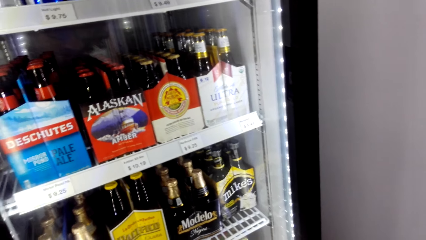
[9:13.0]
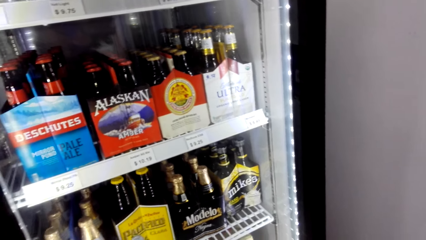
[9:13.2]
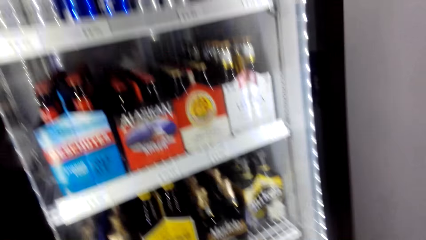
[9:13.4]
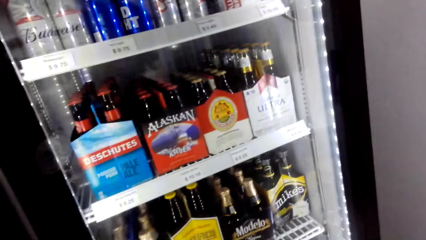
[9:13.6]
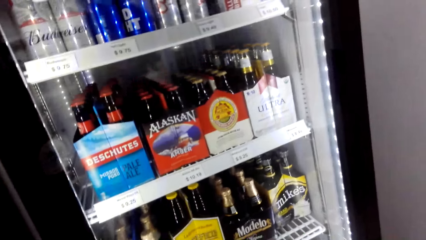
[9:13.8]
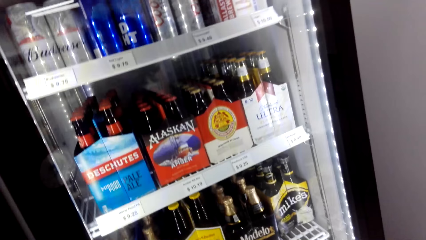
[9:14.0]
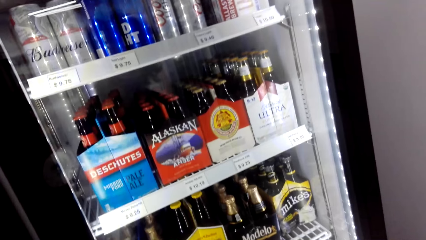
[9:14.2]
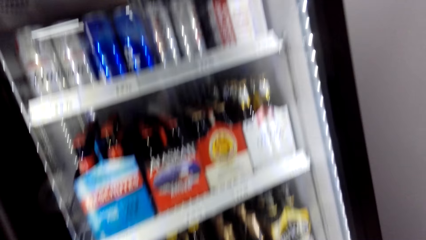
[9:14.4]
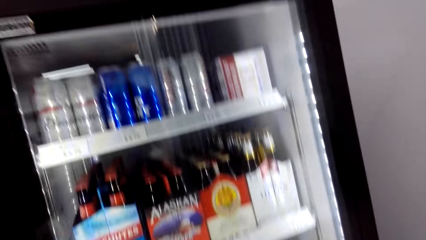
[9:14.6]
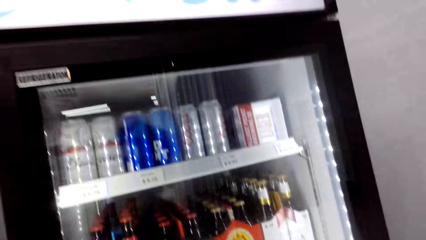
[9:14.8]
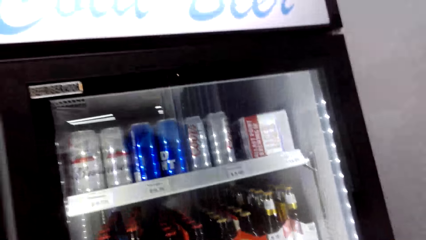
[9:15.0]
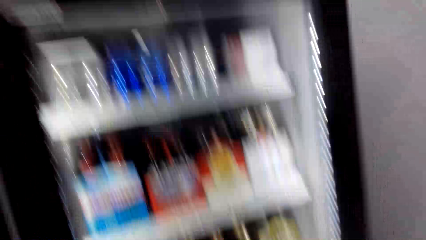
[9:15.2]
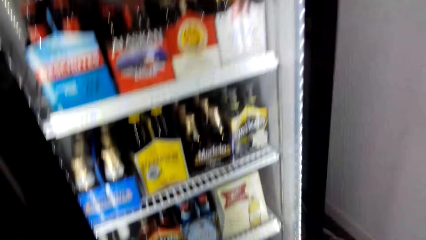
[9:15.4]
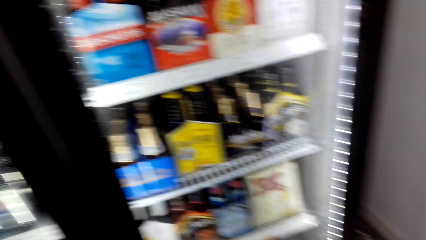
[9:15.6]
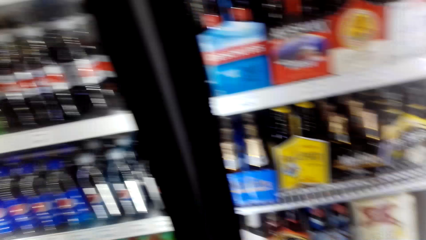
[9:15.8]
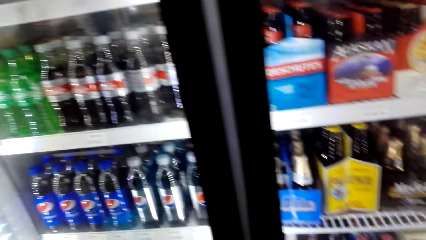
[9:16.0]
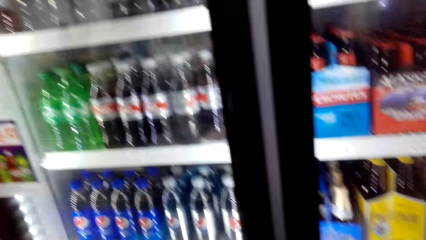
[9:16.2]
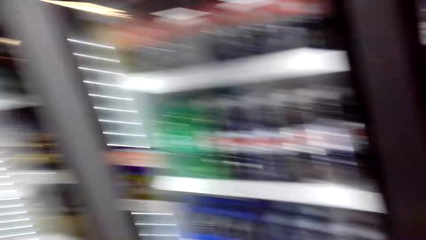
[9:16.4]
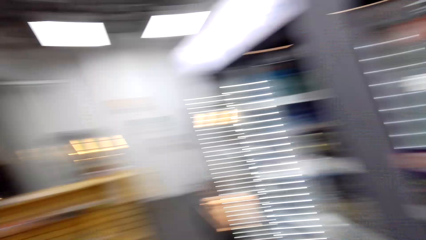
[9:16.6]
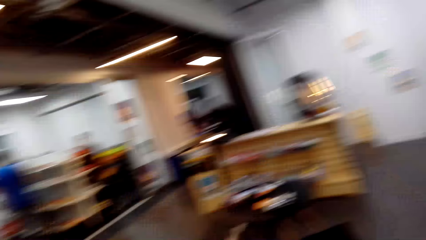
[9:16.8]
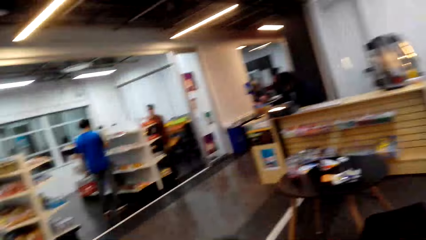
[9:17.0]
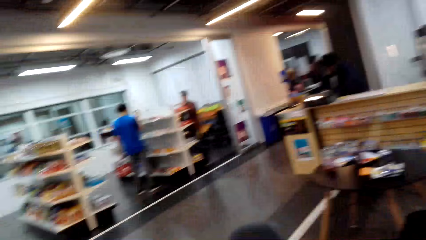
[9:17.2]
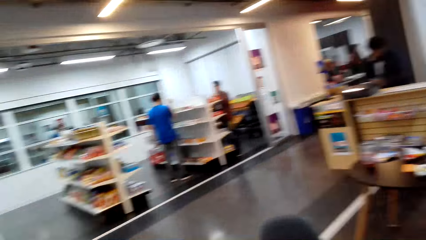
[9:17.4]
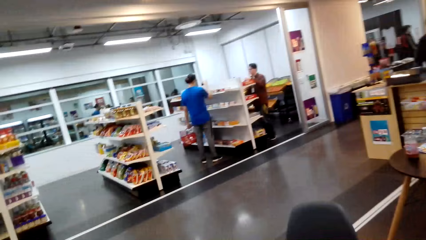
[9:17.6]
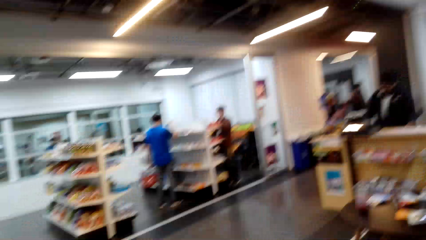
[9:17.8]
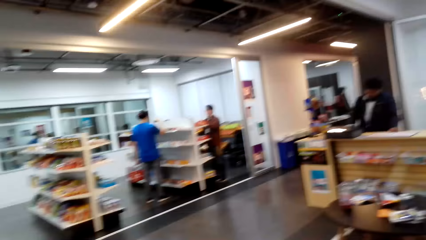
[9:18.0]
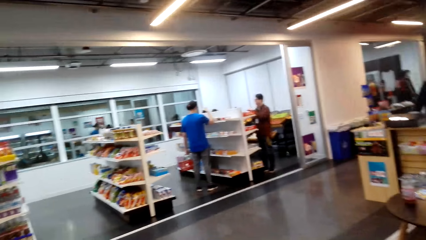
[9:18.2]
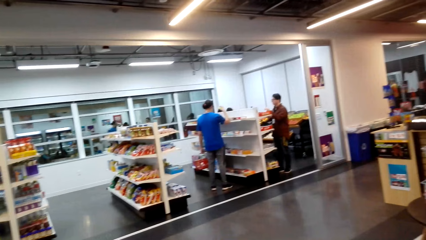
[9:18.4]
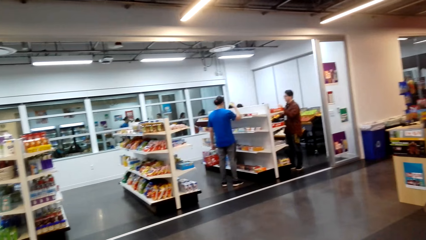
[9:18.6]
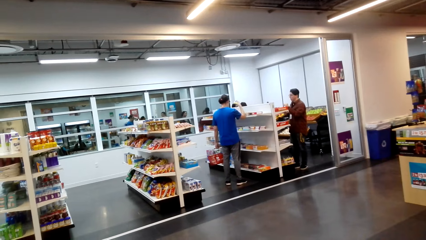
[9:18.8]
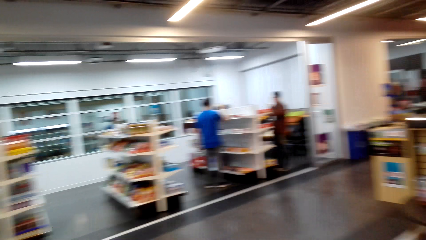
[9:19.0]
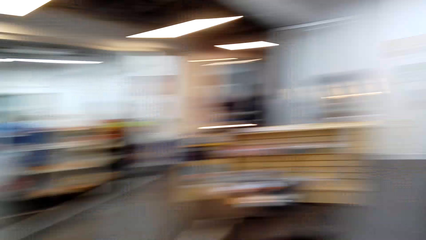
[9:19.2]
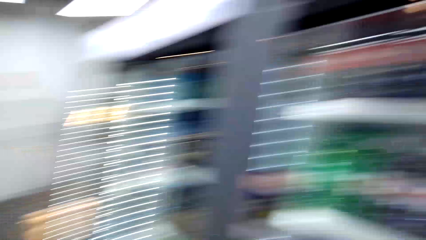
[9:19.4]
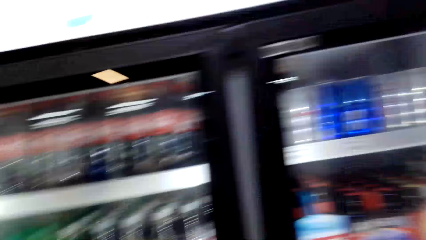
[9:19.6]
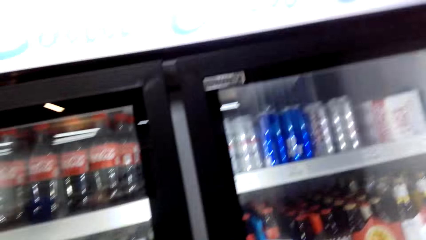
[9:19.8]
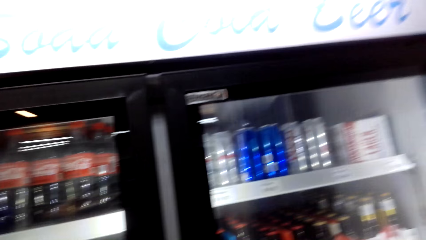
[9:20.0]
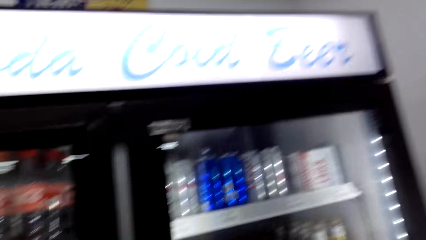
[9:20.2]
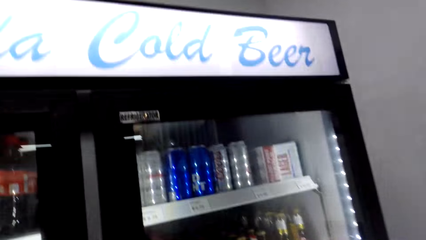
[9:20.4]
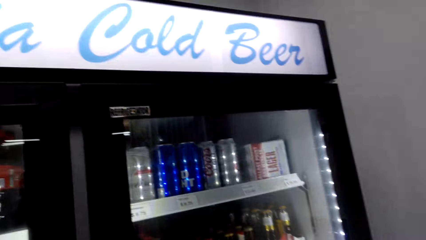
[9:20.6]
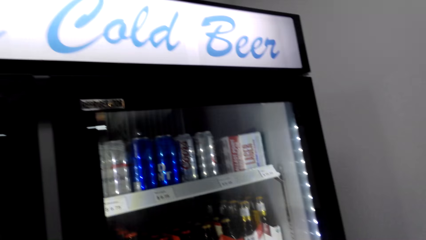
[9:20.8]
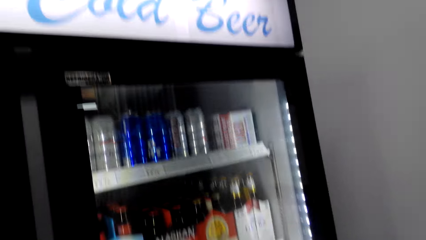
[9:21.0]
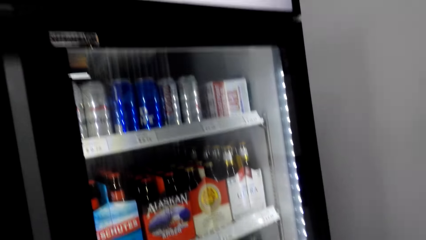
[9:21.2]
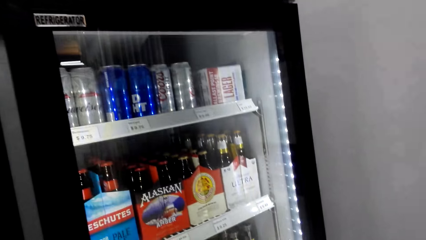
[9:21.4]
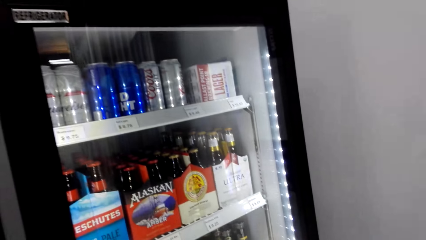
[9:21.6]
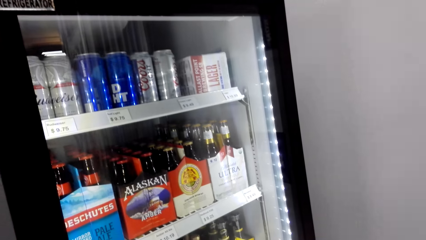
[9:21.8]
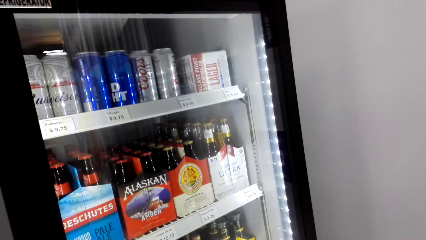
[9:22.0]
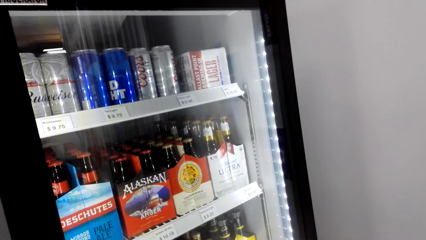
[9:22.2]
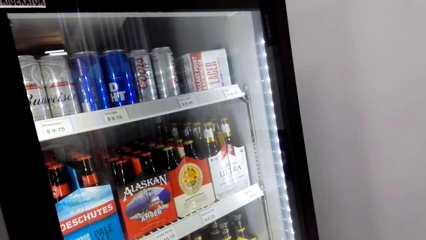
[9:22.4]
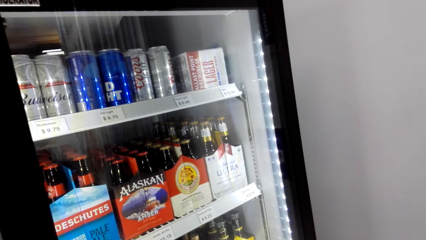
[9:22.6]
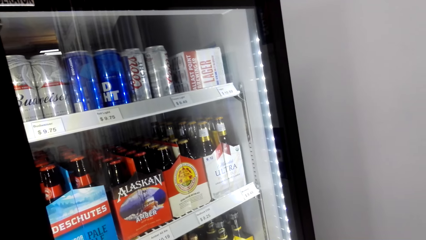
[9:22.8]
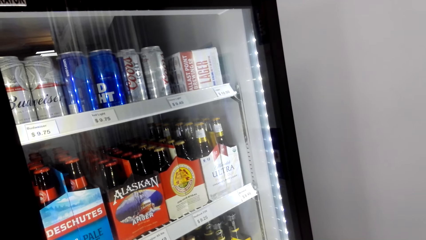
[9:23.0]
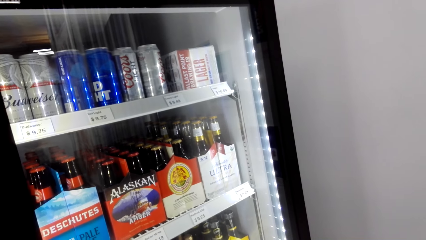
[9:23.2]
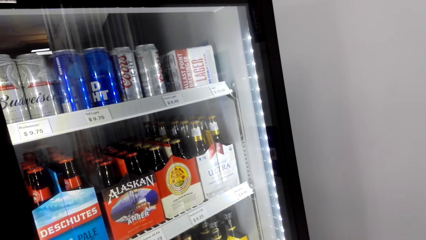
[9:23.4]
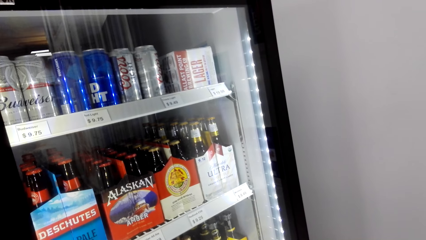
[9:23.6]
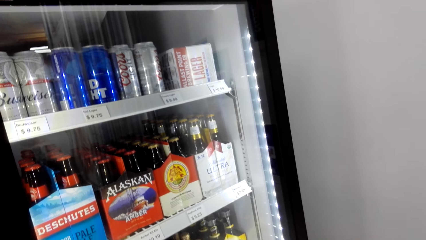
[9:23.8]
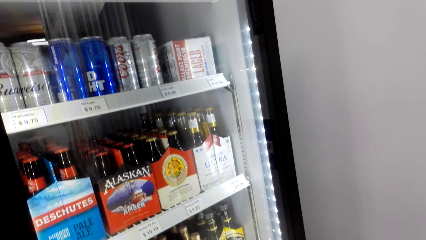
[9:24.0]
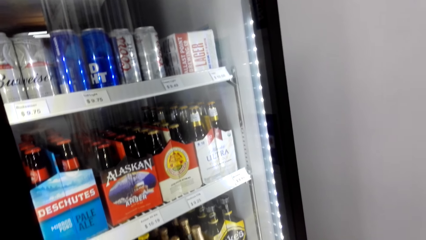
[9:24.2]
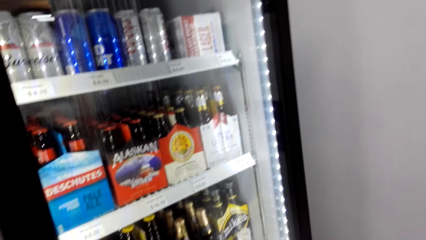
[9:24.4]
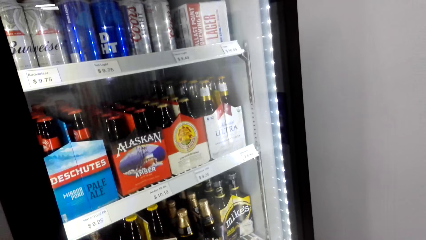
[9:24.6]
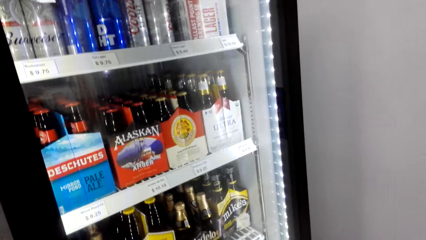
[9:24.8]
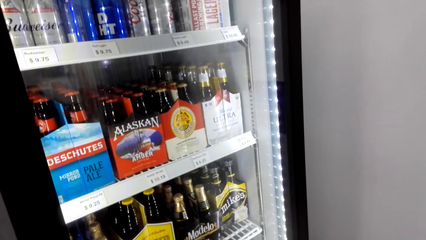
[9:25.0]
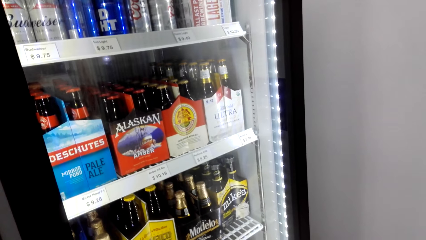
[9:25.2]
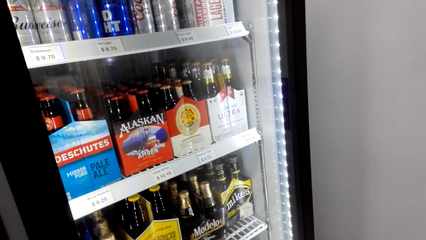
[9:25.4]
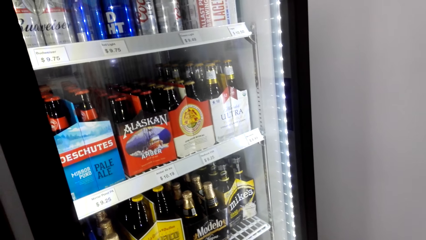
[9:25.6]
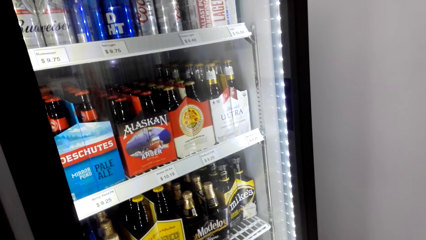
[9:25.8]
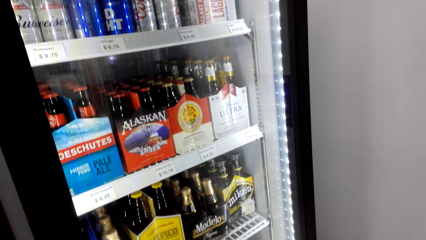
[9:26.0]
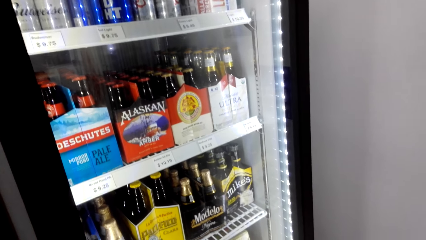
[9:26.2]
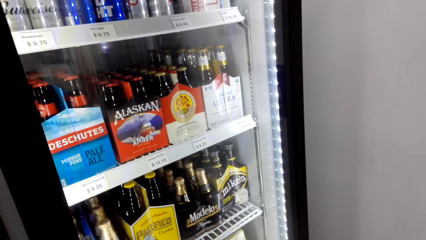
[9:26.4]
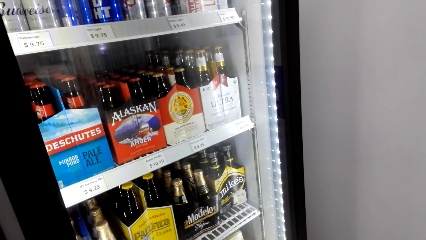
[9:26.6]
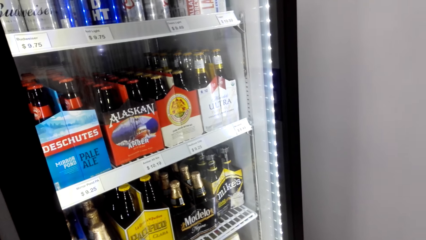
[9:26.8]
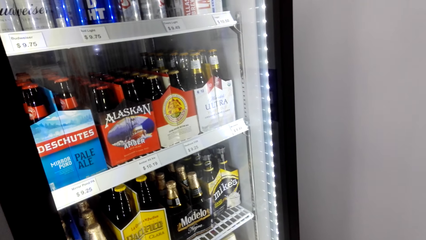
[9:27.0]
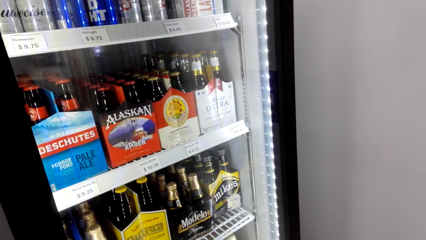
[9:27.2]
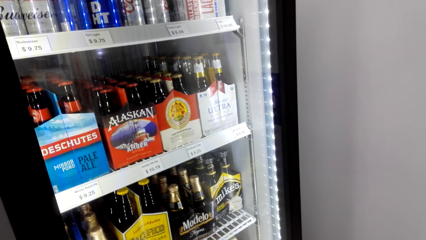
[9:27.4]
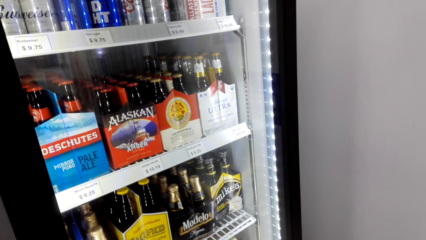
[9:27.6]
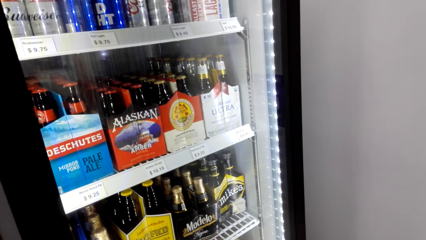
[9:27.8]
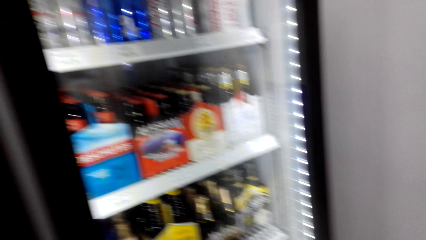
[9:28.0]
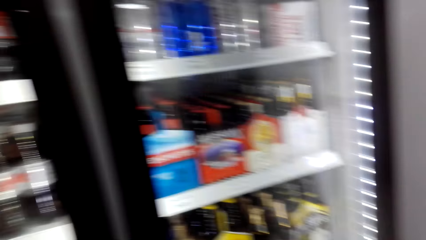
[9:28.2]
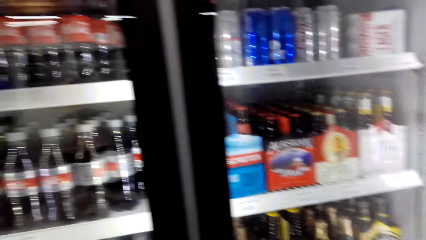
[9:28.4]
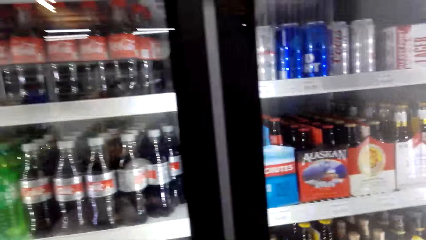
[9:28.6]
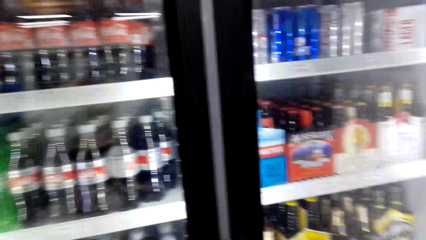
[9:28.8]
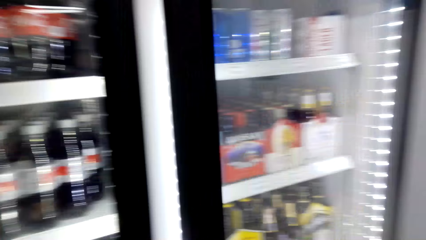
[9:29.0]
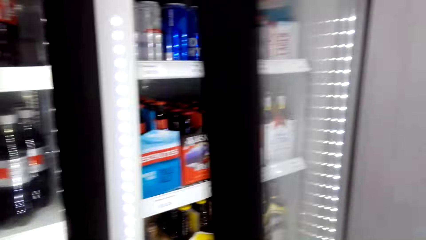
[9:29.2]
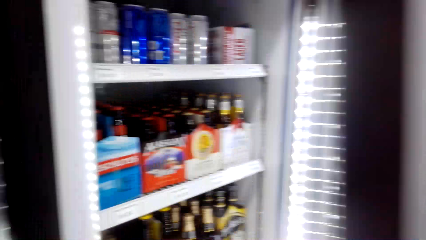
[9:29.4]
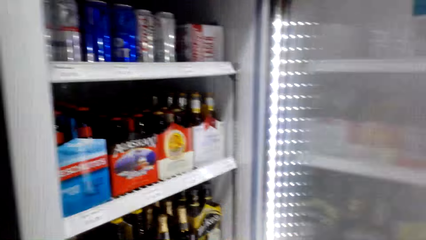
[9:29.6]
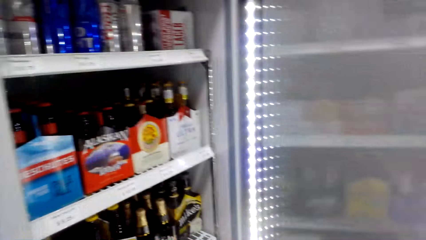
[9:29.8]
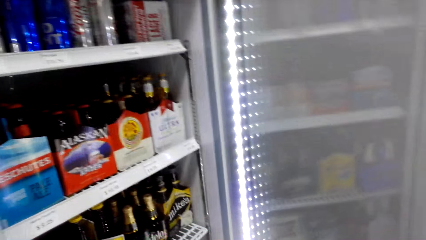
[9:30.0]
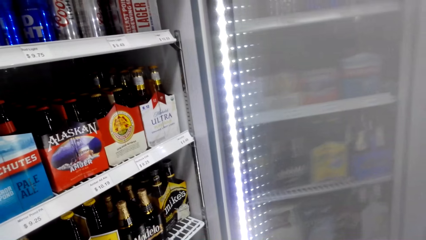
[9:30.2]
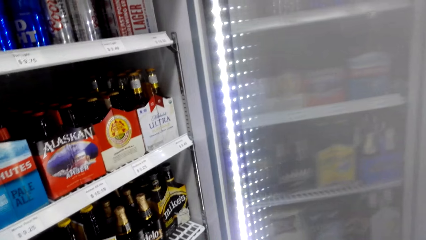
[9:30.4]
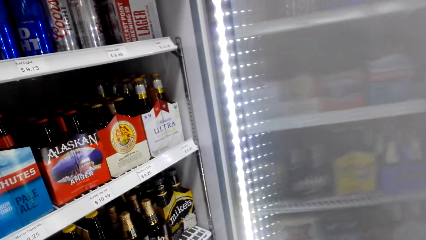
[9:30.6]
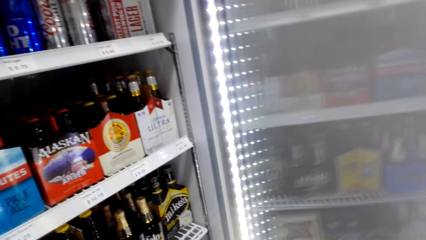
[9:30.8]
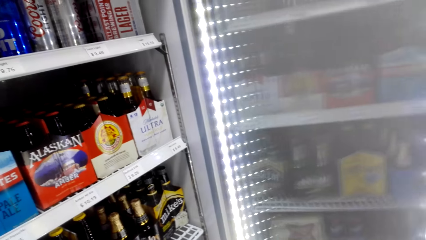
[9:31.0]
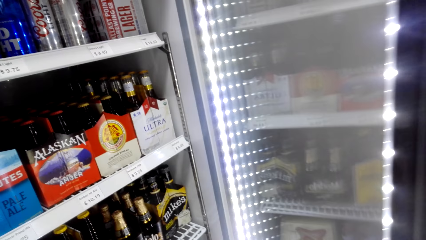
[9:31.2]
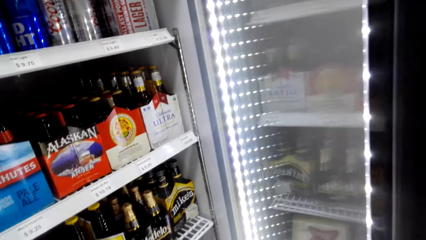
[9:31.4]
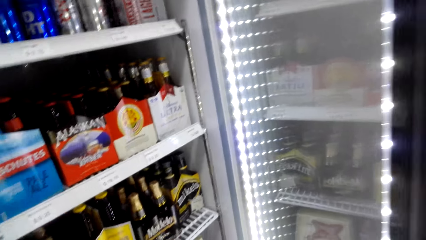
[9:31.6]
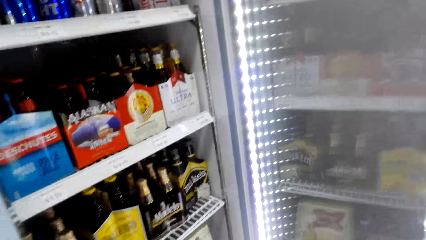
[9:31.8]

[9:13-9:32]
The camera wearer looks at the fridge. A man stares at the items on the shelves. A cashier stands at the counter. The camera wearer looks around the supermarket. They stare at the drinks in the fridge. They stare at the fridge. They open the fridge door. They stare at the drinks in the fridge.
